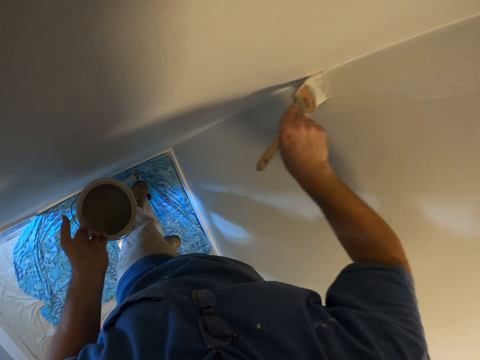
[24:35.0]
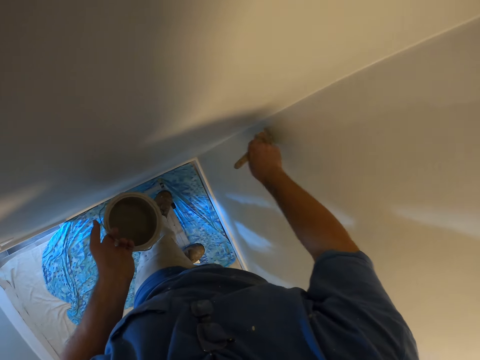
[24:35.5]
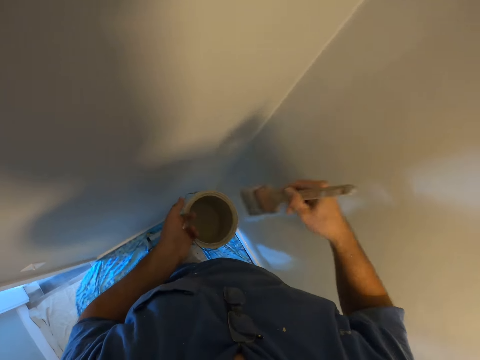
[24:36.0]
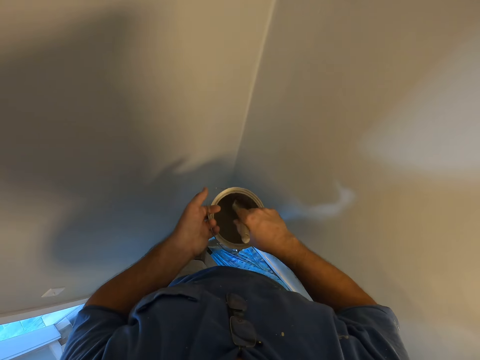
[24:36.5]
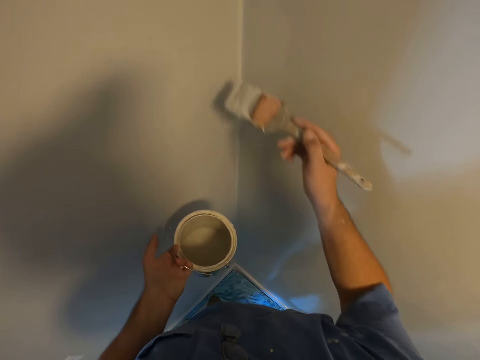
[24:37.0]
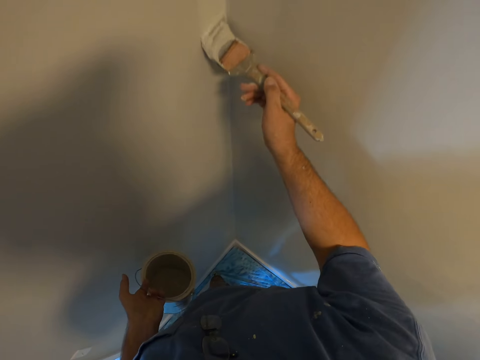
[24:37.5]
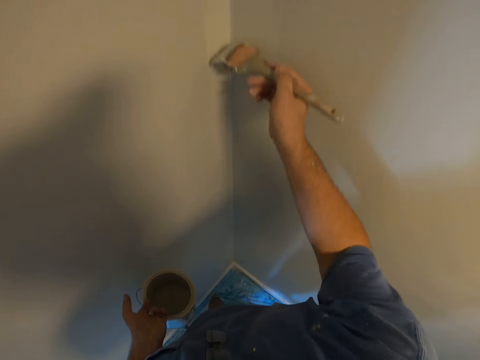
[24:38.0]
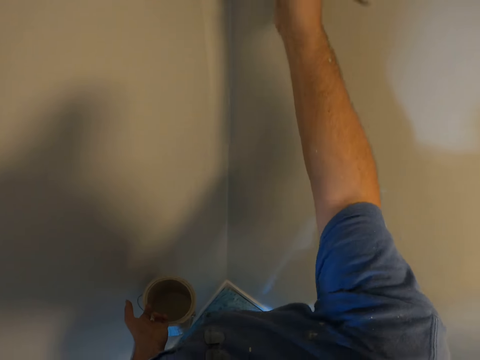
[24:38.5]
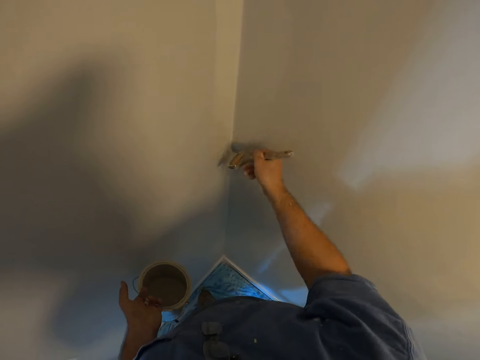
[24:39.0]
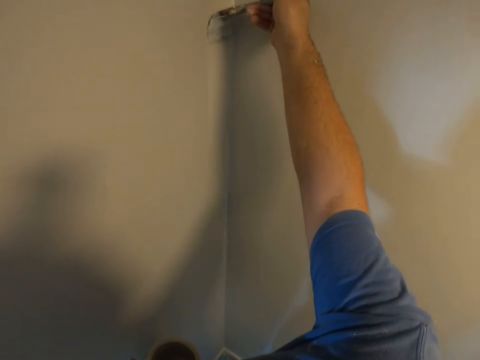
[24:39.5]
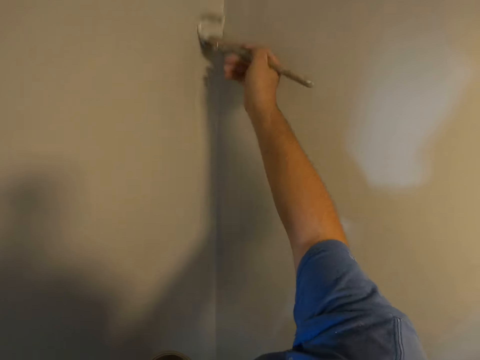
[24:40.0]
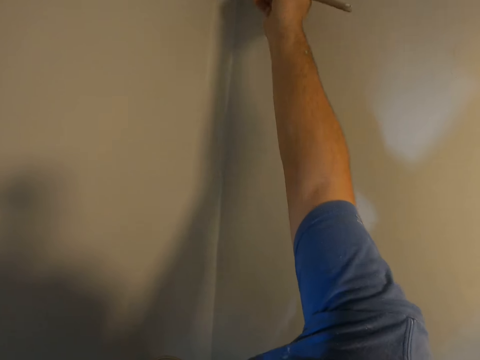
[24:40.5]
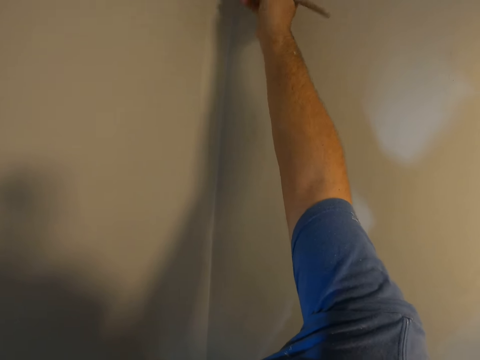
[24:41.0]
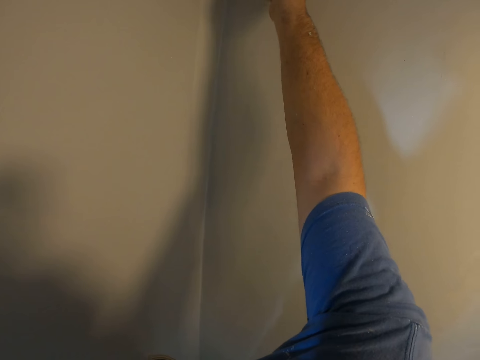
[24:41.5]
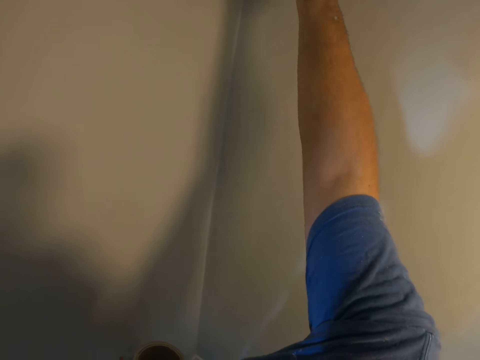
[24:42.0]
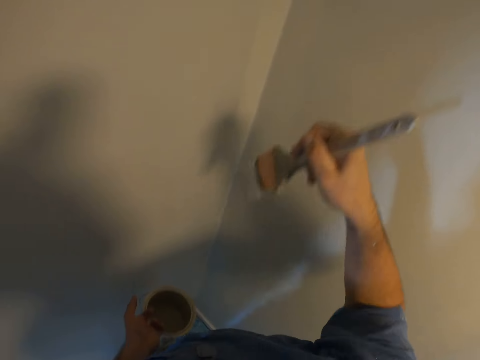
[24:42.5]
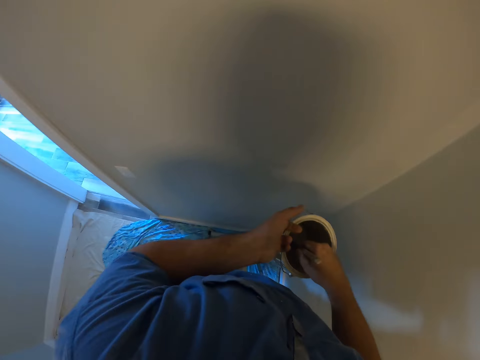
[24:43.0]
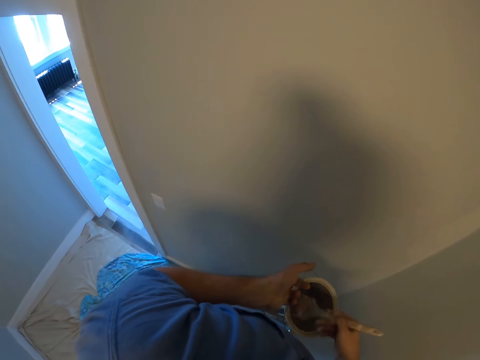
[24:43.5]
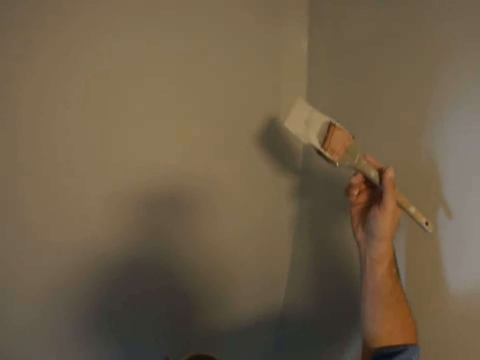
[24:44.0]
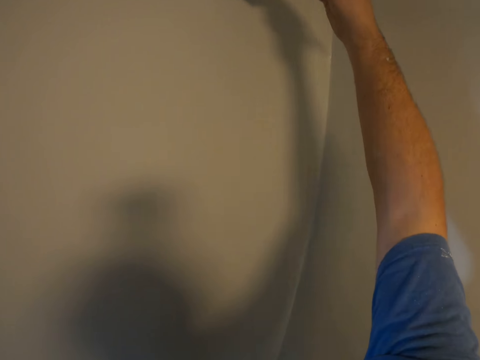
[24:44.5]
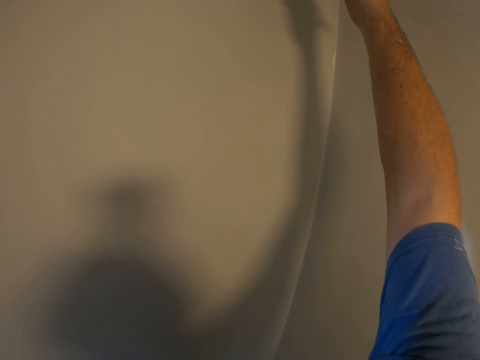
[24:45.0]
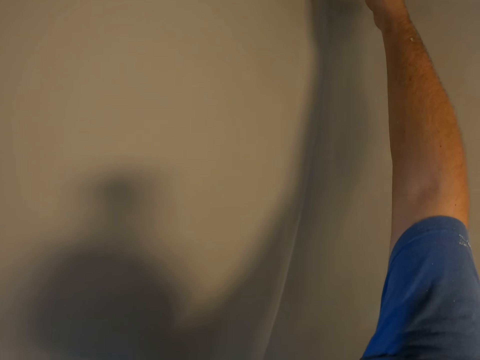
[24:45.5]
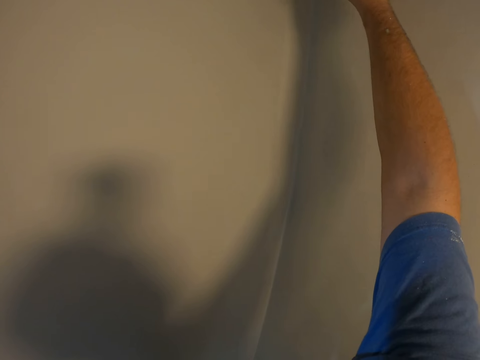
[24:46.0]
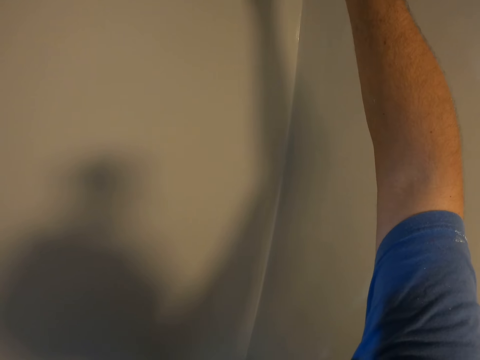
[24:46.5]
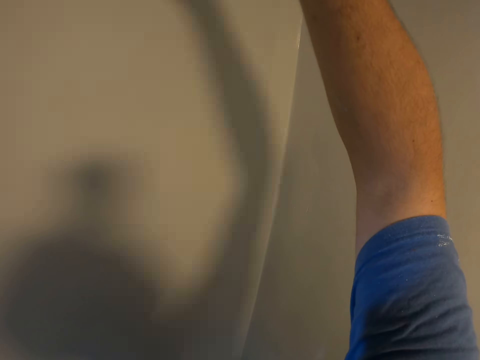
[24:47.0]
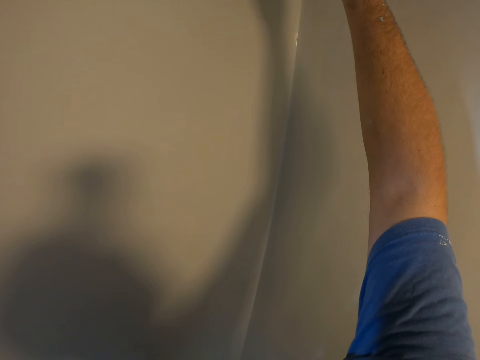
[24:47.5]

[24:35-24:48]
The camera wearer takes some paint from the paint can with the paint brush. They paint the wall with the paint brush. They take some paint from the paint can with the paint brush. They paint the wall with the paint brush.

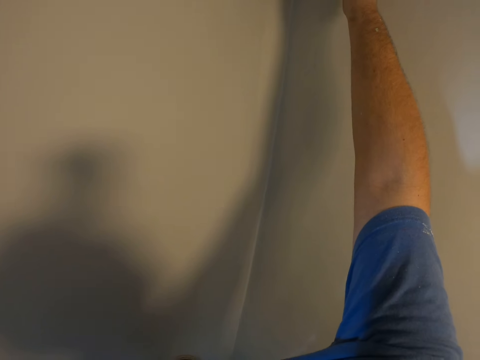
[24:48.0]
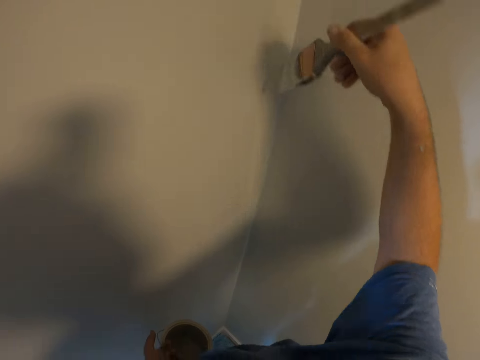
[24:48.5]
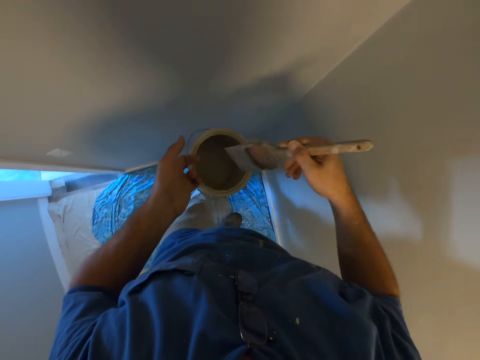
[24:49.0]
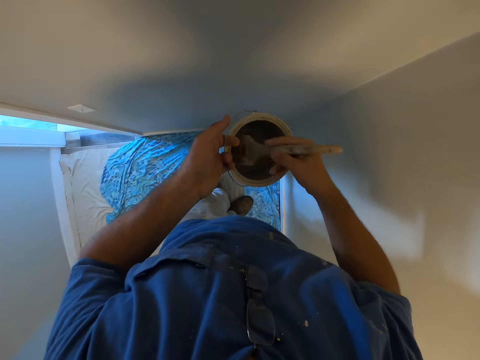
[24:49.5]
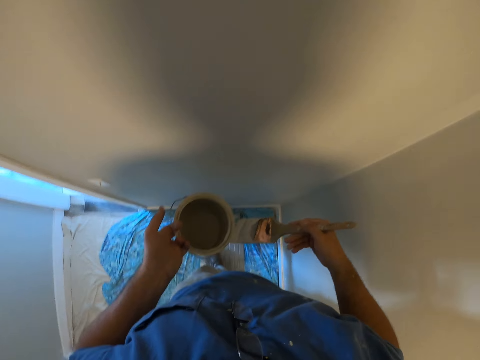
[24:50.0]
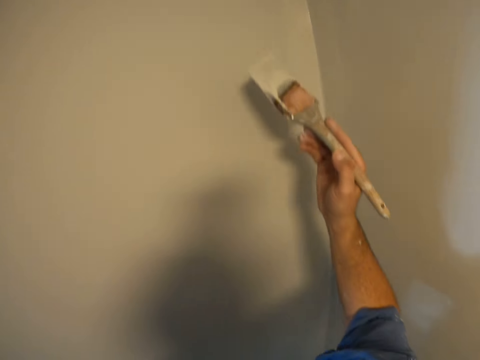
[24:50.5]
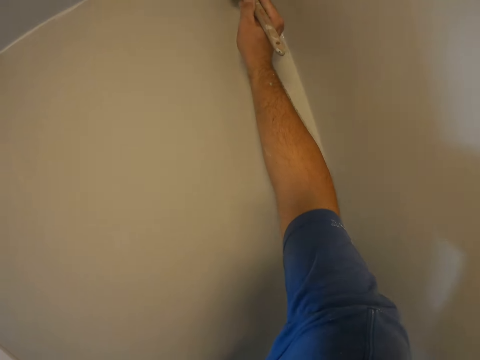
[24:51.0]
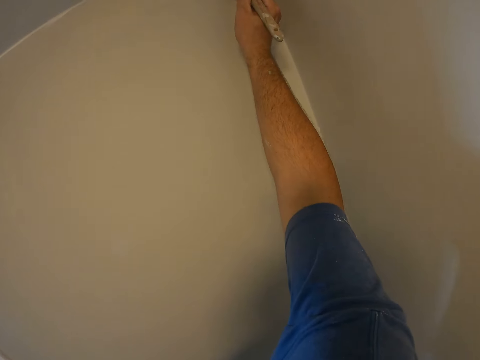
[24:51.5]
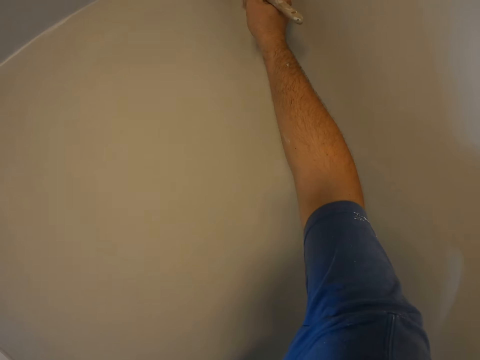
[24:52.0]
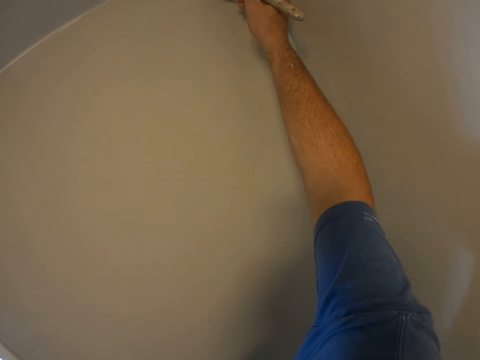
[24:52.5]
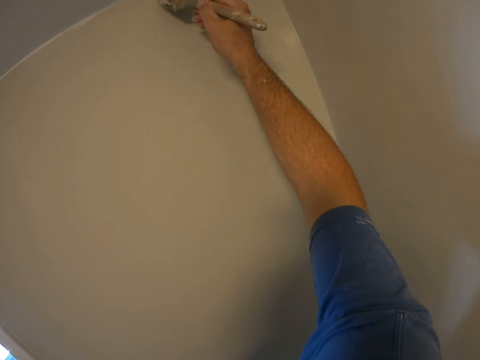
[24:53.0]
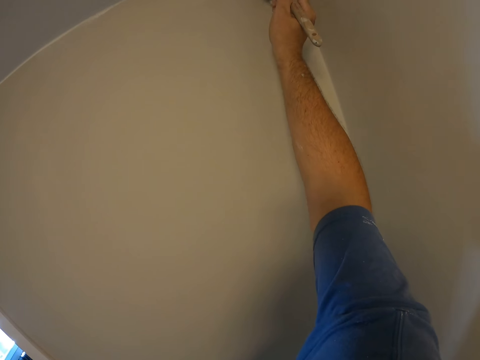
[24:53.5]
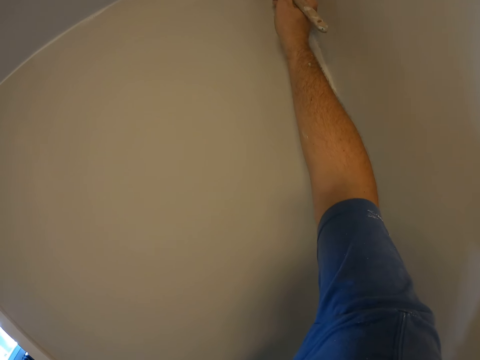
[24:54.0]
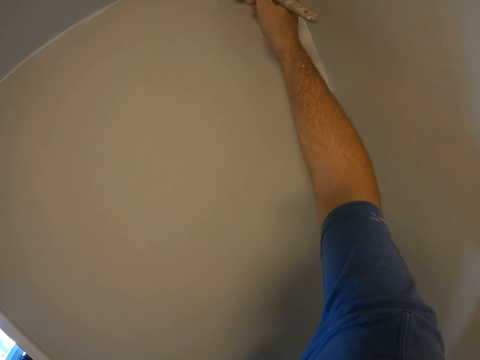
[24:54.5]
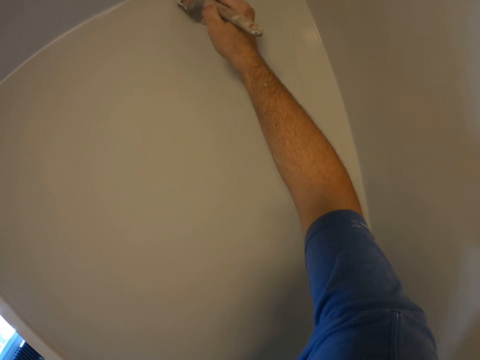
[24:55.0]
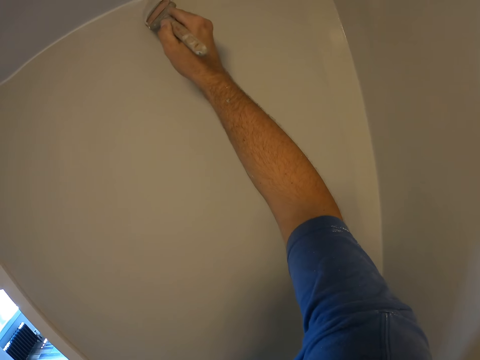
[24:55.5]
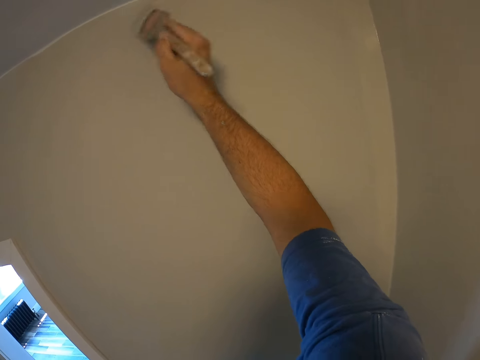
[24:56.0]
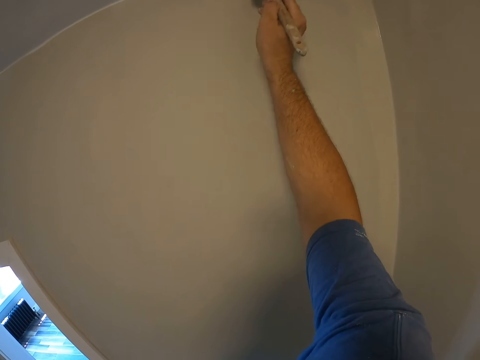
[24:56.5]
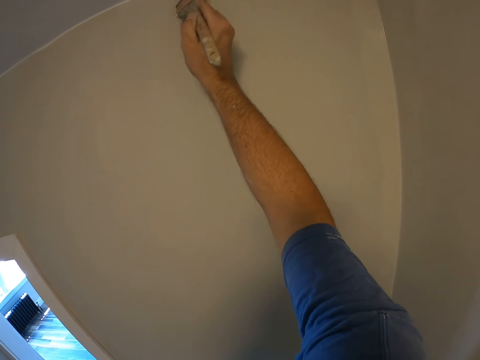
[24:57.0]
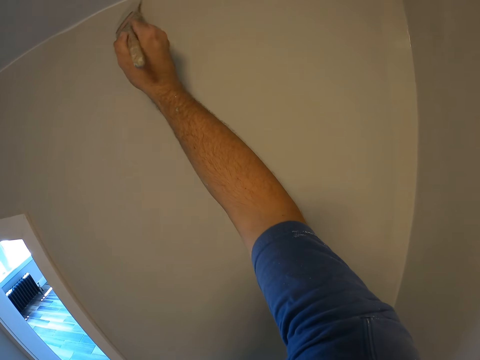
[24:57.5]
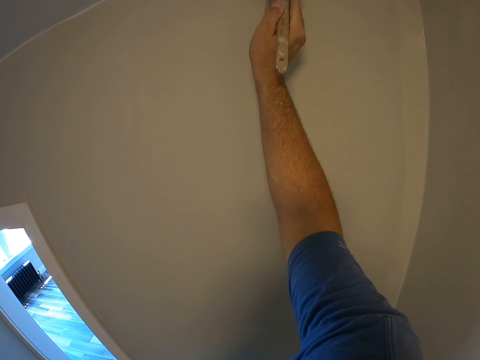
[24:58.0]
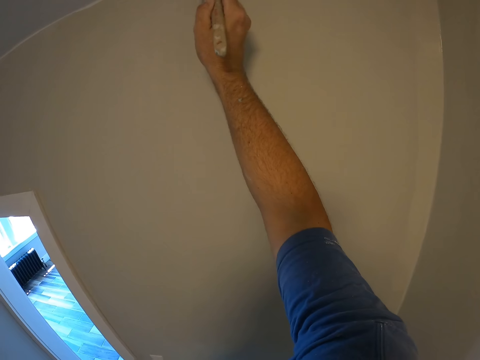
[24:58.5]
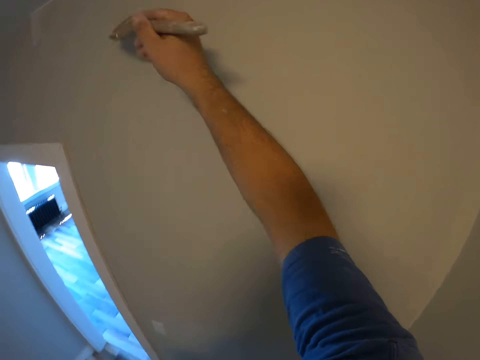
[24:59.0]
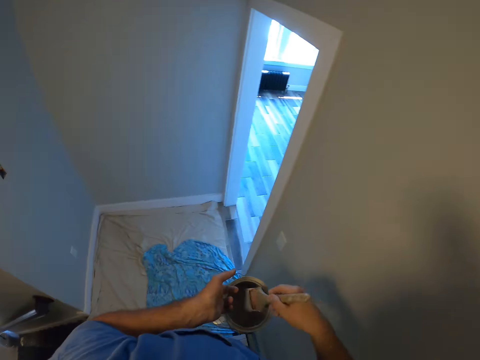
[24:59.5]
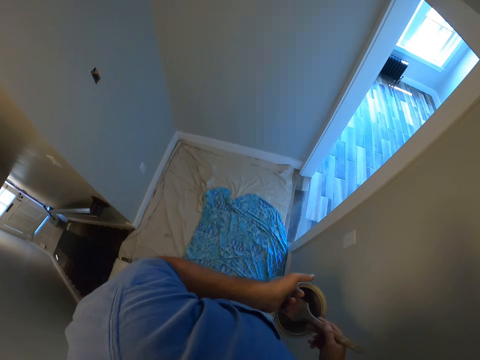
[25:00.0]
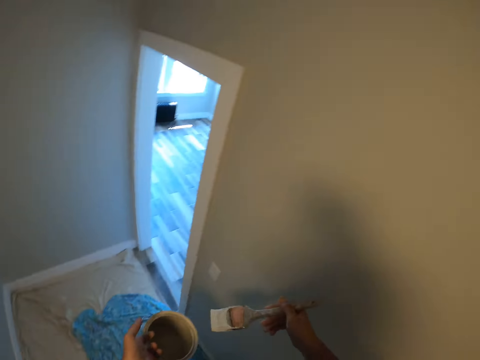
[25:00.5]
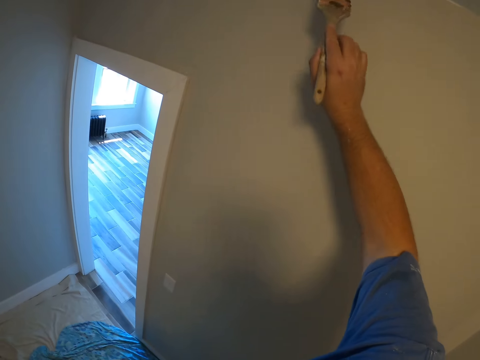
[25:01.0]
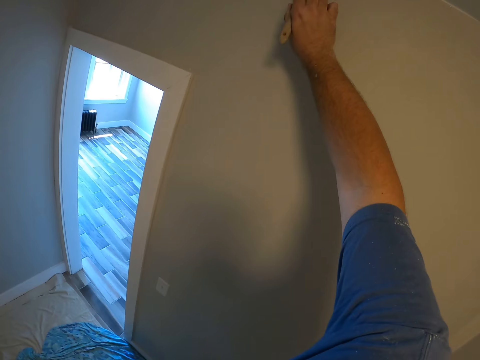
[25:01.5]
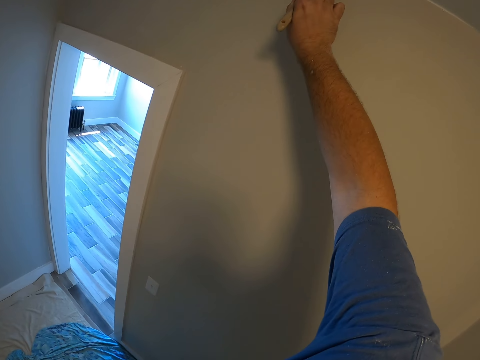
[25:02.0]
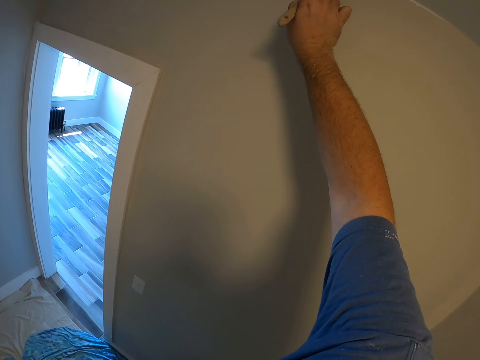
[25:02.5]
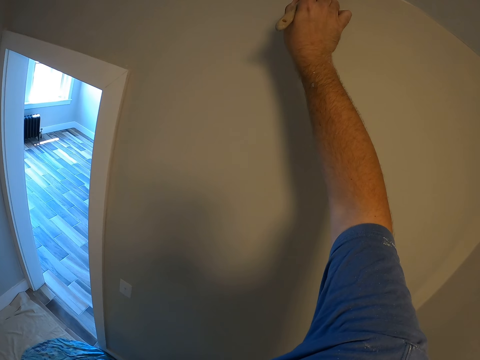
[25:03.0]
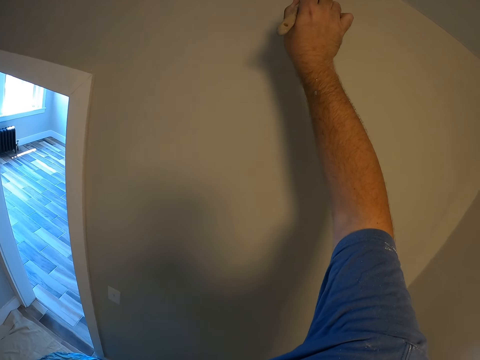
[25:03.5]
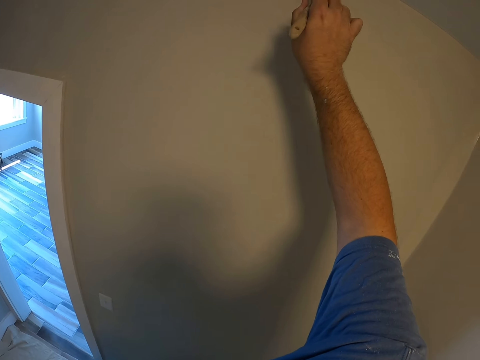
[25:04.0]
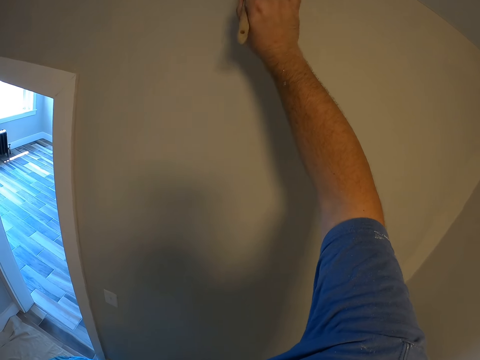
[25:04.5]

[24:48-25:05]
The camera wearer takes some paint from the paint can with the paint brush. They paint the wall with the paint brush. They take some paint from the paint can with the paint brush. They paint the wall with the paint brush.
